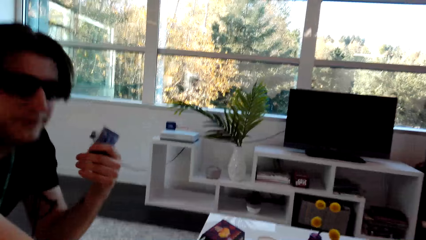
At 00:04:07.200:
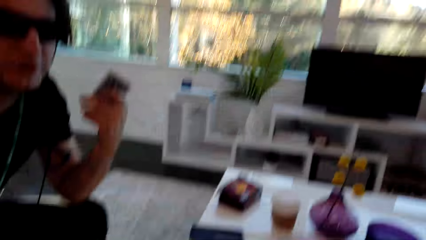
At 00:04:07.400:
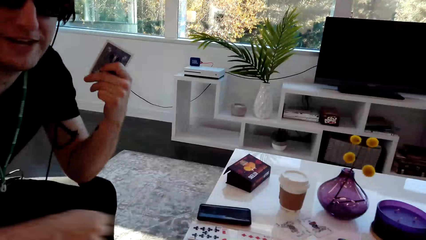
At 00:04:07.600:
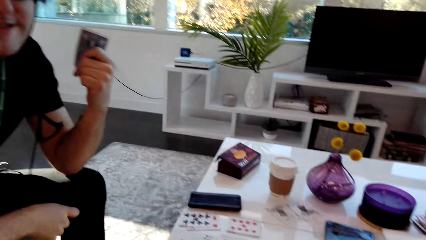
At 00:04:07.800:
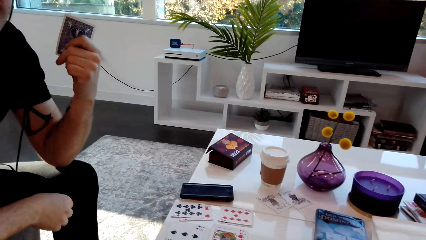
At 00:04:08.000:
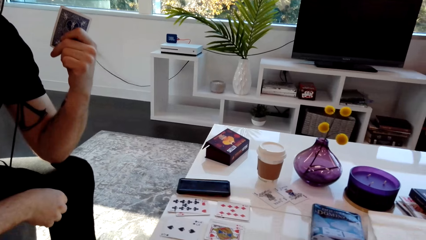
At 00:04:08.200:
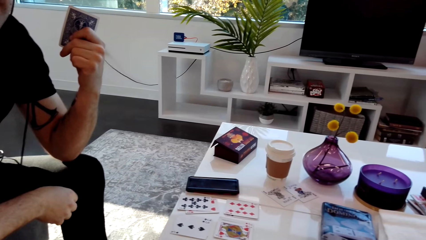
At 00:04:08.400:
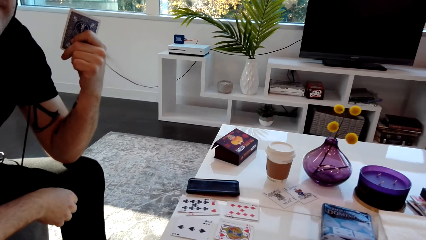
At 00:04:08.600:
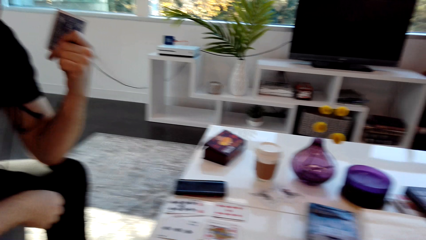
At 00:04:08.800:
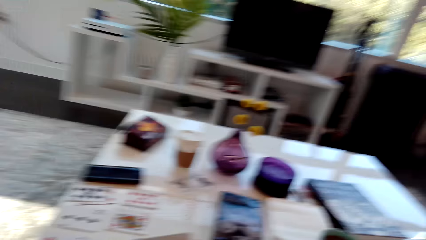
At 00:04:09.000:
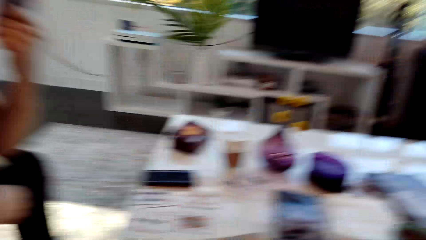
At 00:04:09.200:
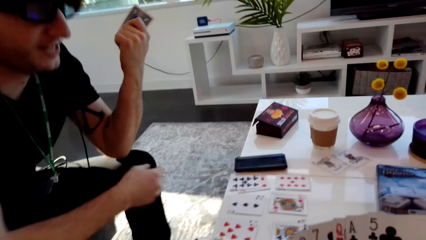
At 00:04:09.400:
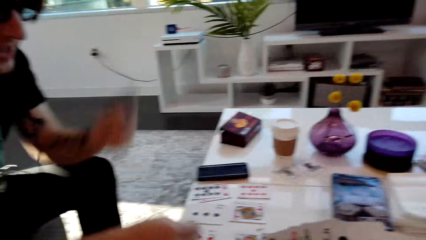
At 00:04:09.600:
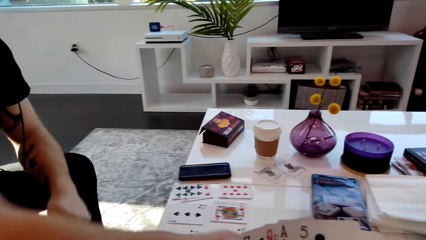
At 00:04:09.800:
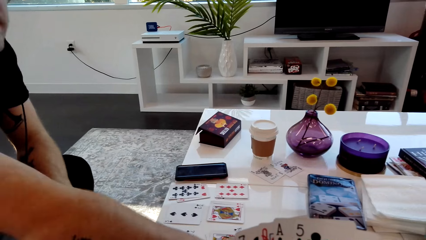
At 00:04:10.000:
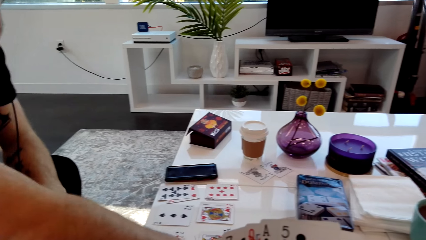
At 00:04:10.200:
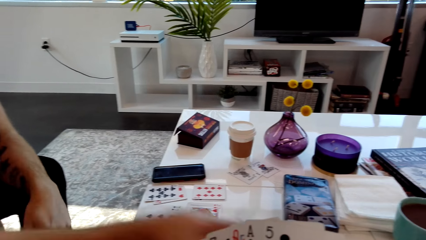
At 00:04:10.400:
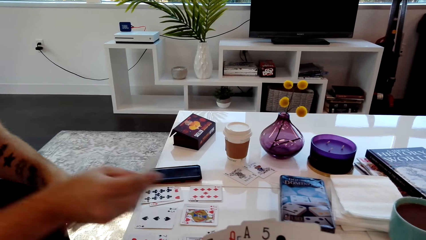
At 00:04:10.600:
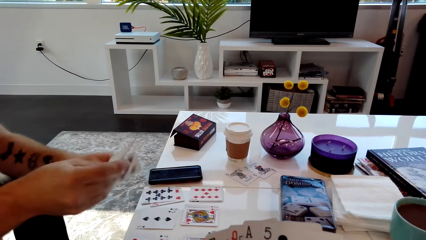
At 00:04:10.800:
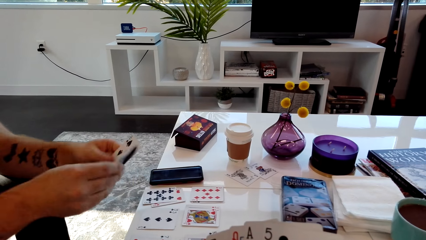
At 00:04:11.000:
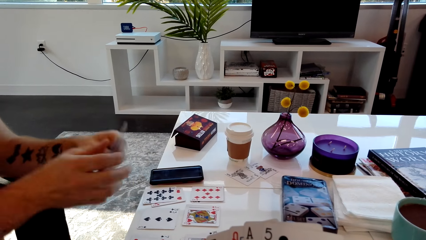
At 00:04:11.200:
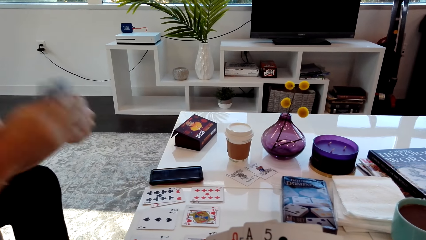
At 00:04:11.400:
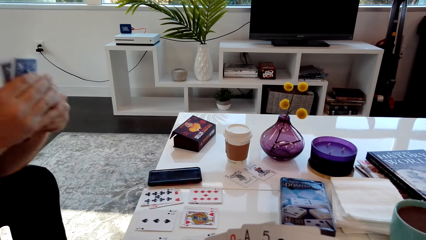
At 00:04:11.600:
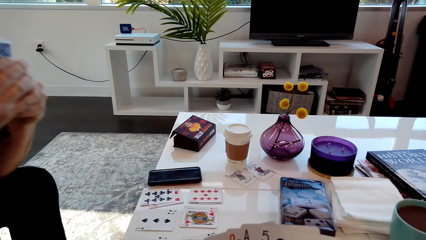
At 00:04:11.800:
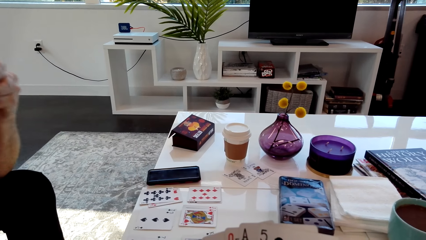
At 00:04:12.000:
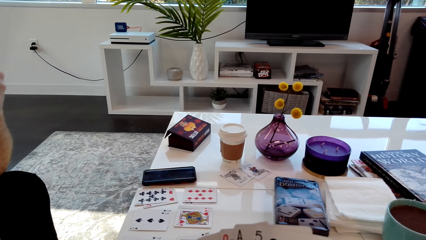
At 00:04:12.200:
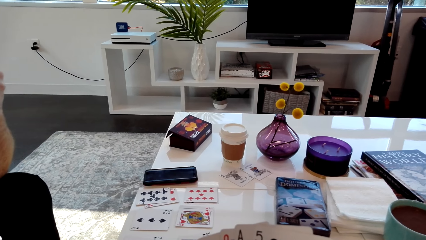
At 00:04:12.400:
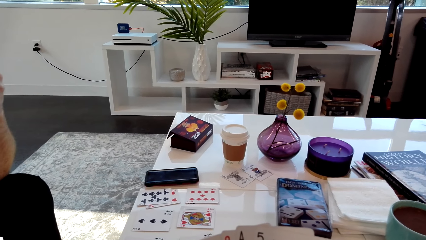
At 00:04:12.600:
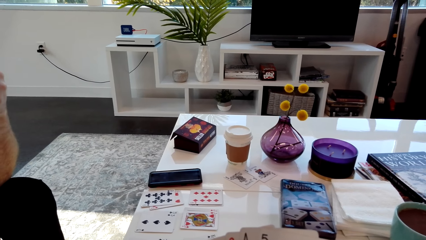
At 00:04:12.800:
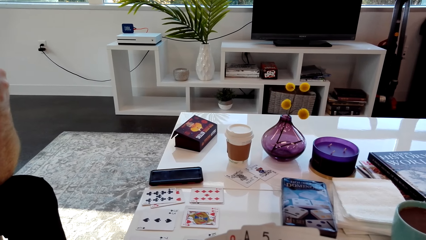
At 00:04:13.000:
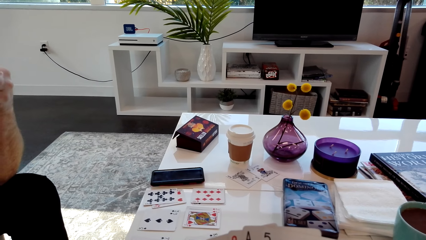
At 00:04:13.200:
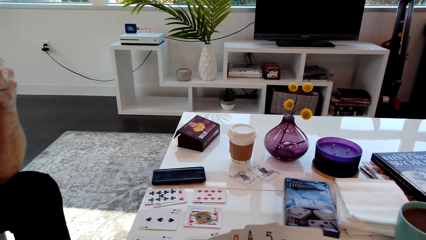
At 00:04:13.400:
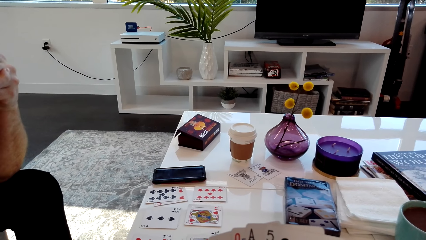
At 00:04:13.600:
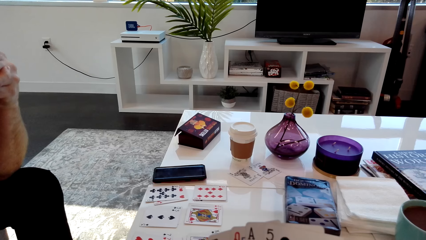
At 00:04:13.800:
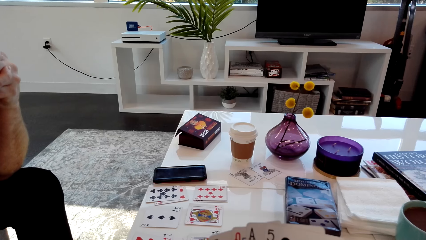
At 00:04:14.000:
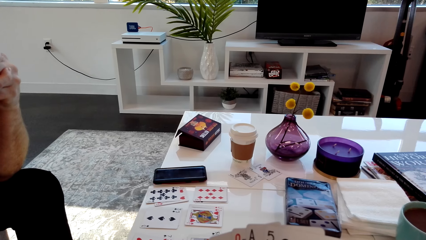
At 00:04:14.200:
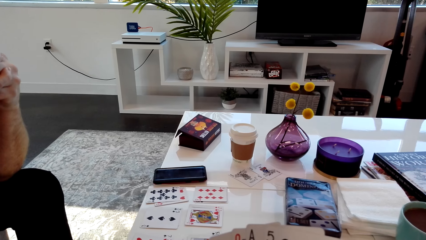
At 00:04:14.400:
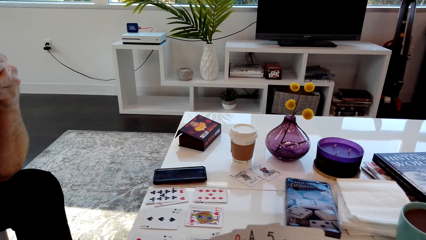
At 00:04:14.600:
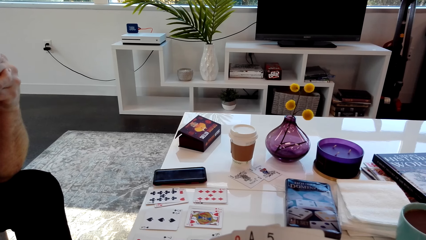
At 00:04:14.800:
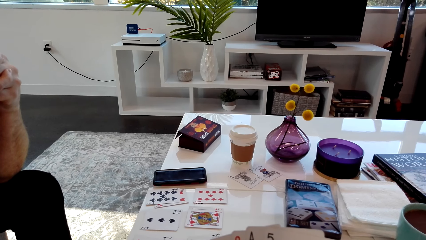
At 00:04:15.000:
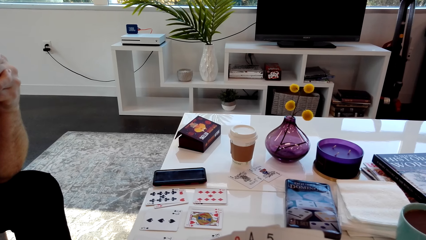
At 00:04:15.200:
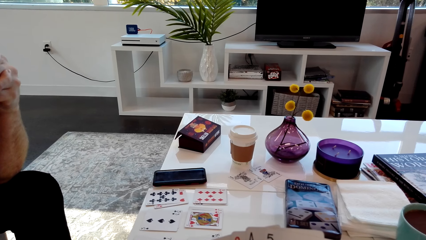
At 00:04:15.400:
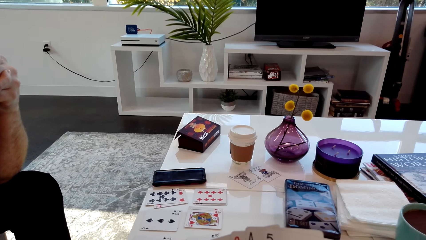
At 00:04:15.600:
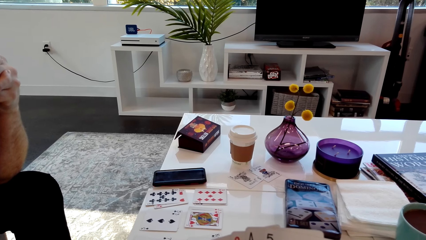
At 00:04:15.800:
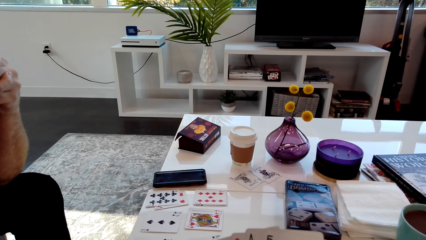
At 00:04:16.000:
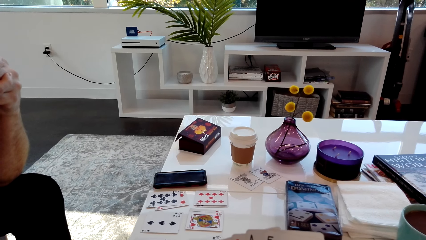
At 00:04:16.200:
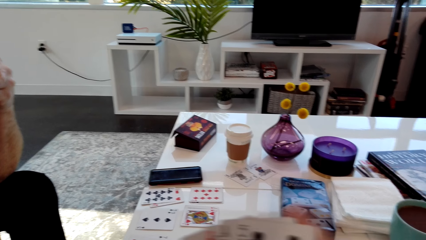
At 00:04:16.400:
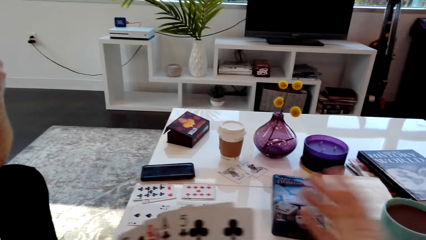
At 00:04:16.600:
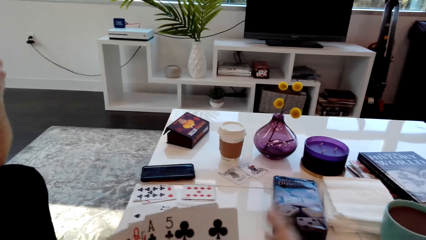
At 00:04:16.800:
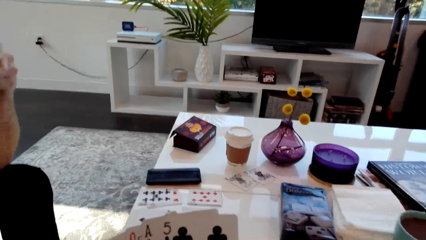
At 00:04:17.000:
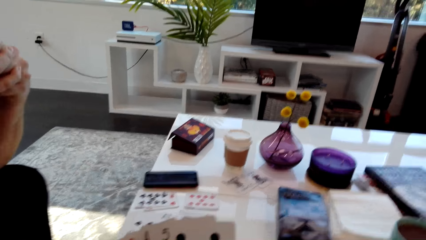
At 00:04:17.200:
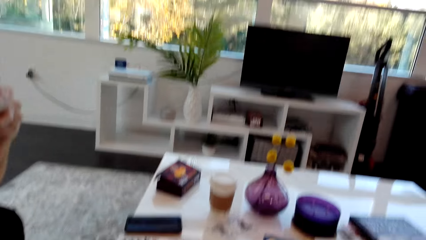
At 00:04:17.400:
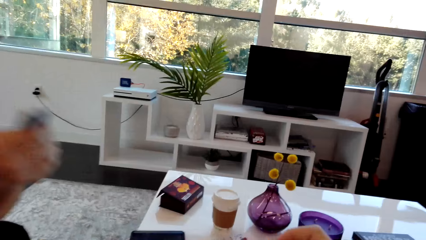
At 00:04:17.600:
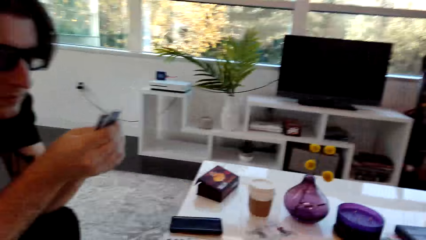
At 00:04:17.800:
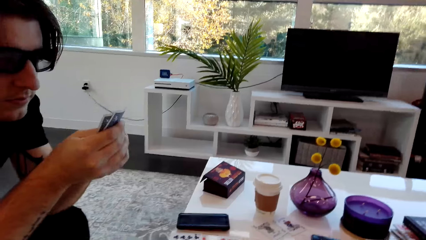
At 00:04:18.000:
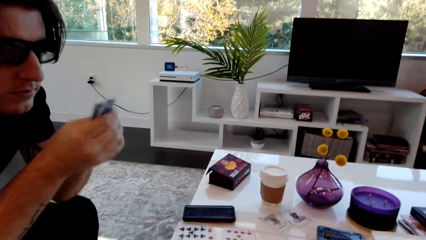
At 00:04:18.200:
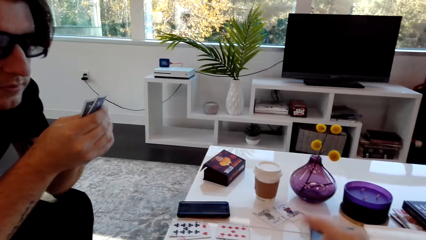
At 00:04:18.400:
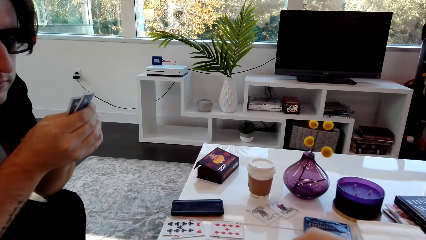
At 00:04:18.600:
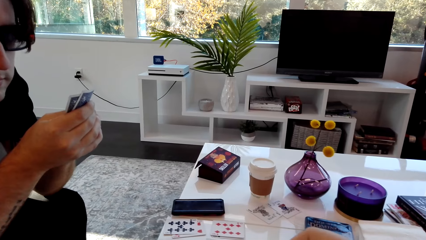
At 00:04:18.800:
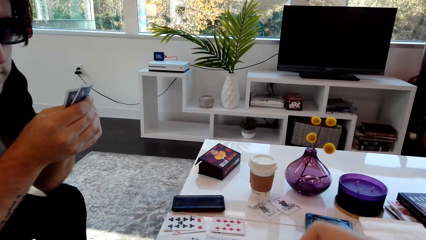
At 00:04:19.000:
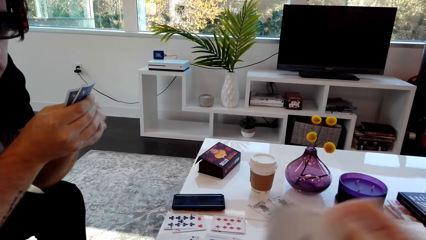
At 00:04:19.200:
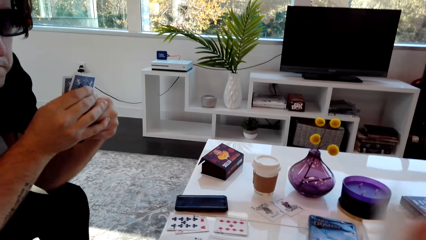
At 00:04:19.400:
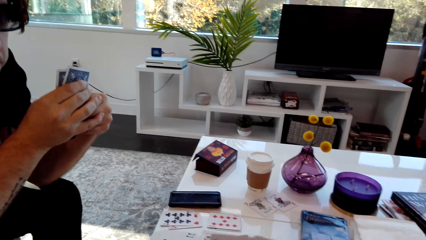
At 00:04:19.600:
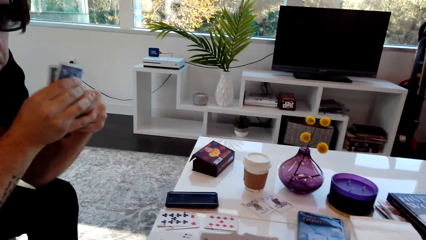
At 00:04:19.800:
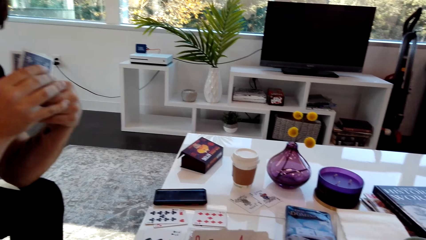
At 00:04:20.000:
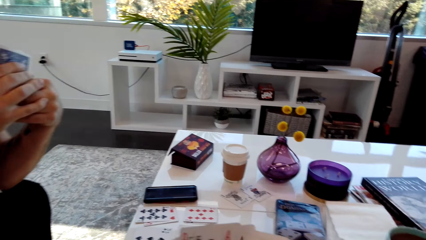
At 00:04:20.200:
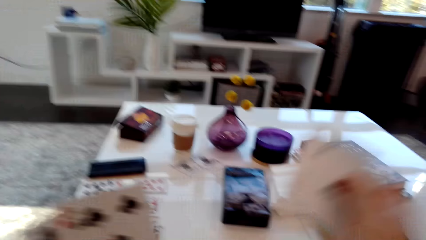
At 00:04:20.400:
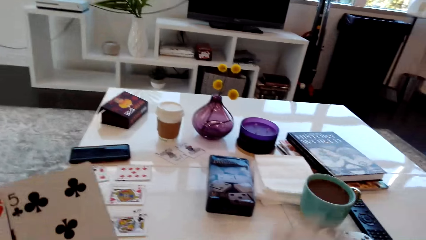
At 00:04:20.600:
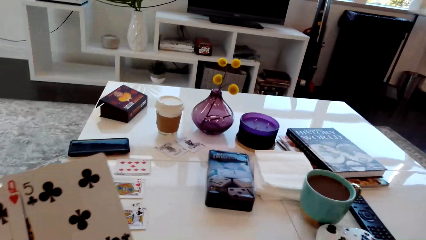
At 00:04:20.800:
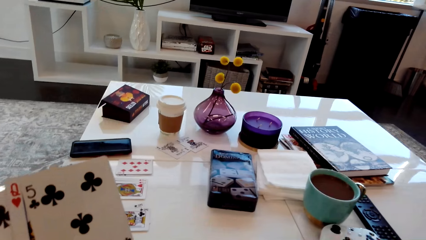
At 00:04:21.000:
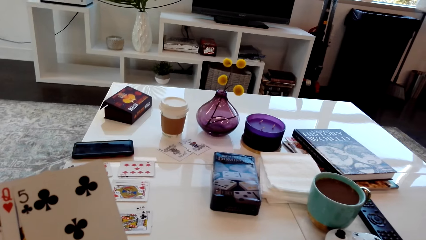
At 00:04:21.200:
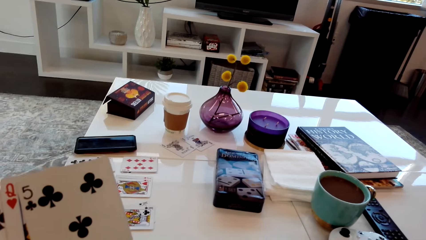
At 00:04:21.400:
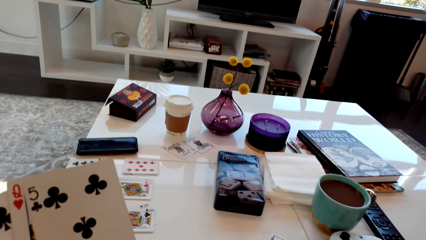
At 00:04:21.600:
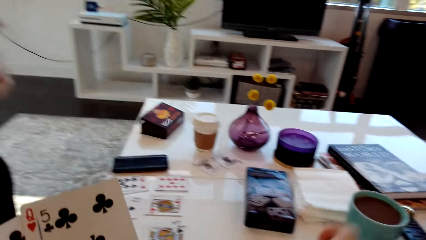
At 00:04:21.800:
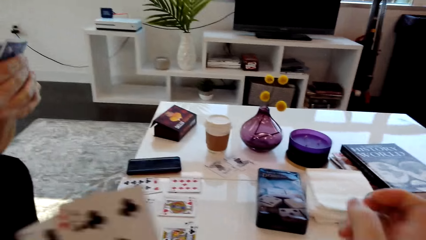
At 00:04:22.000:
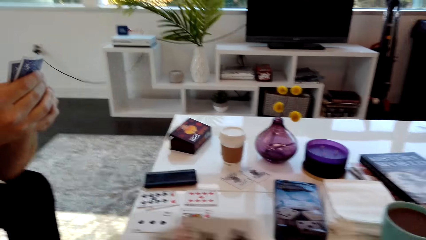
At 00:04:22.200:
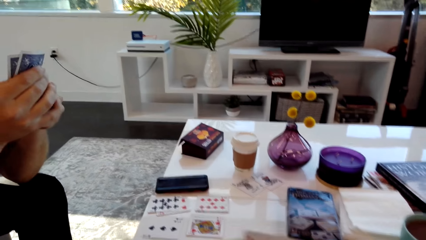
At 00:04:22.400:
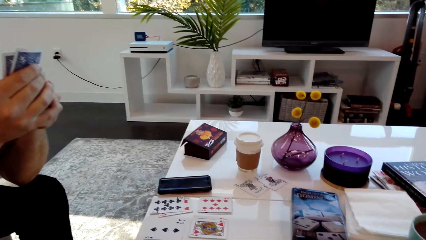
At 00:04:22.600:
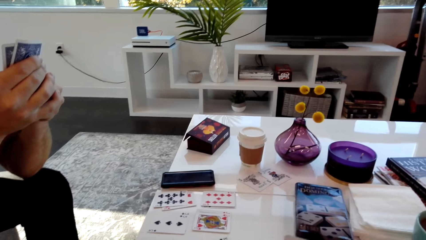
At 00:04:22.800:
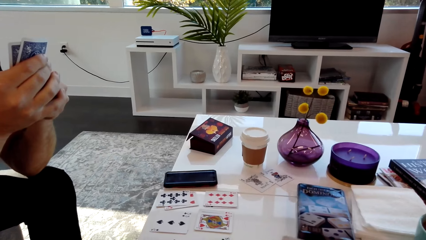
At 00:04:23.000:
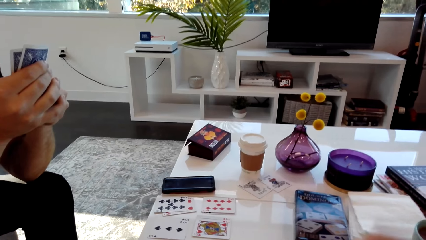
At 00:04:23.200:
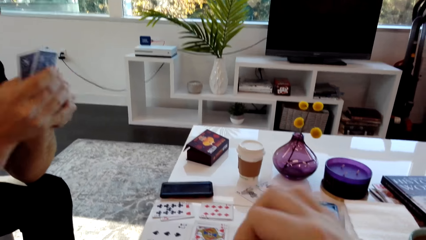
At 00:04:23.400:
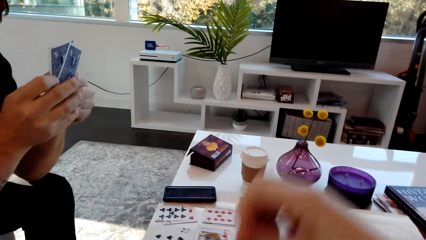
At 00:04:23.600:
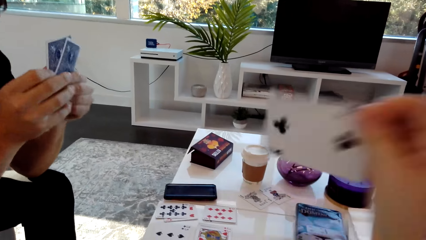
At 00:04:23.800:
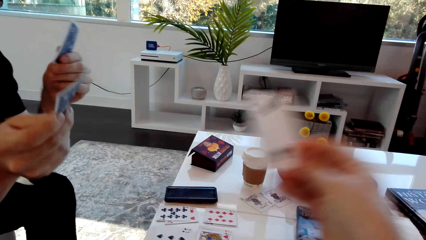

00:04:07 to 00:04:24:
A man moves his arm and speaks. The camera wearer speaks. The man picks a card from the table, speaks, and moves back. The camera wearer speaks. The man speaks. The camera wearer picks the card from the table. They move their arm. They speak. The man speaks. The camera wearer picks a card.
